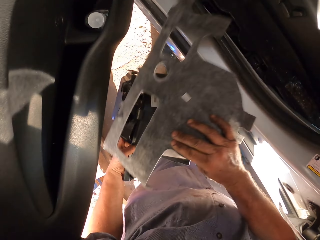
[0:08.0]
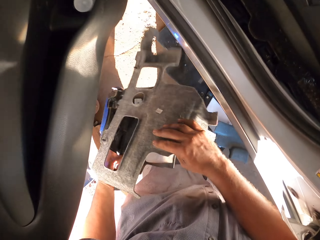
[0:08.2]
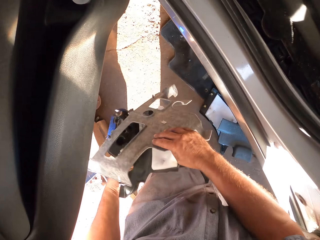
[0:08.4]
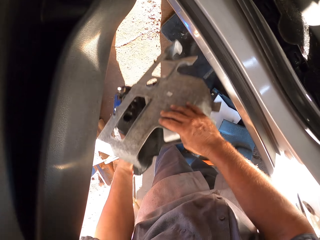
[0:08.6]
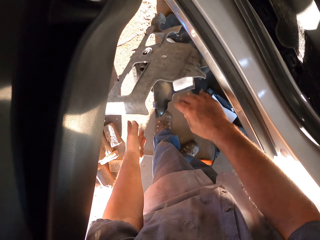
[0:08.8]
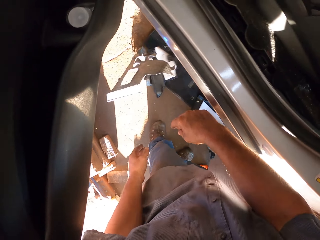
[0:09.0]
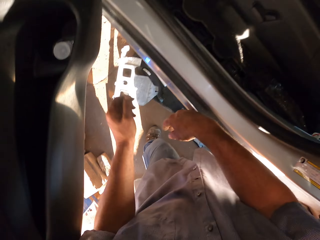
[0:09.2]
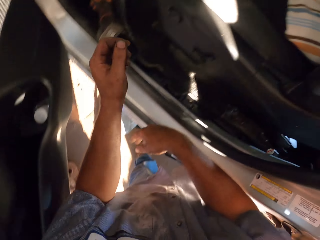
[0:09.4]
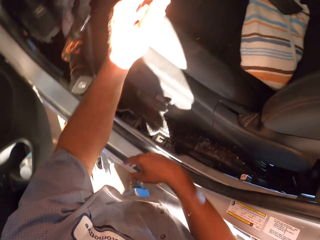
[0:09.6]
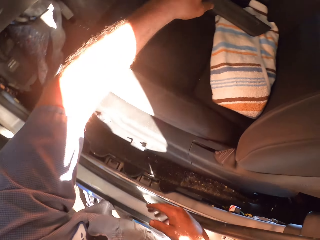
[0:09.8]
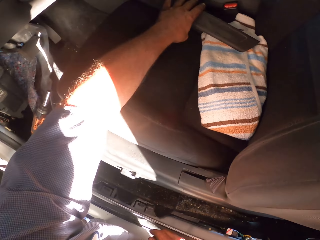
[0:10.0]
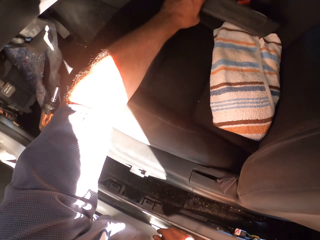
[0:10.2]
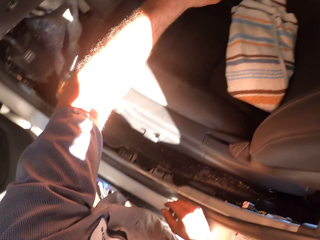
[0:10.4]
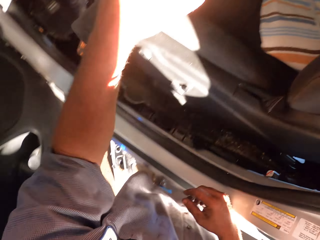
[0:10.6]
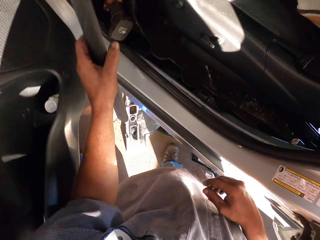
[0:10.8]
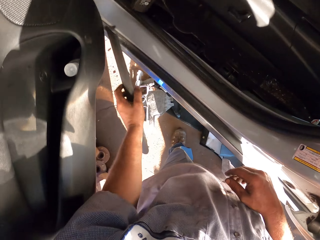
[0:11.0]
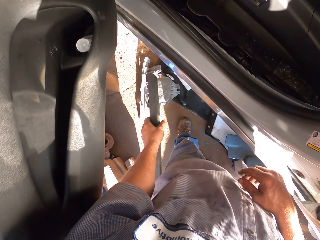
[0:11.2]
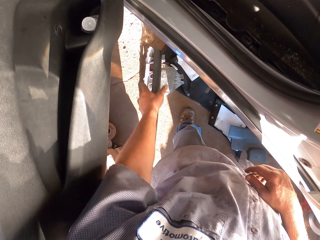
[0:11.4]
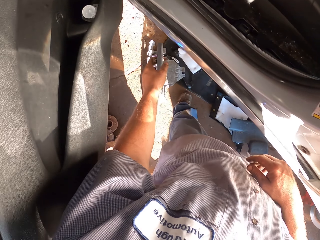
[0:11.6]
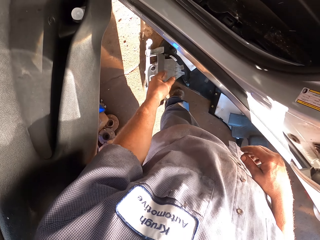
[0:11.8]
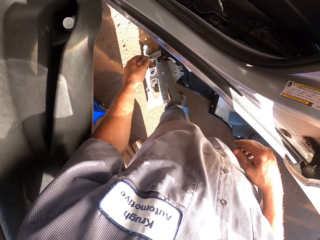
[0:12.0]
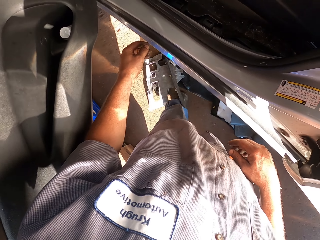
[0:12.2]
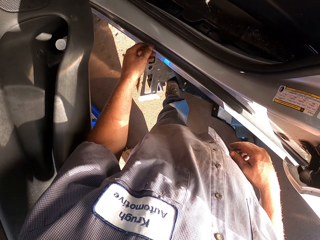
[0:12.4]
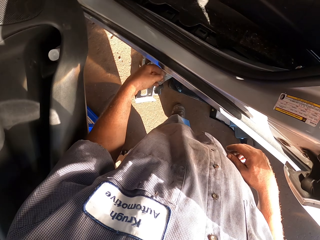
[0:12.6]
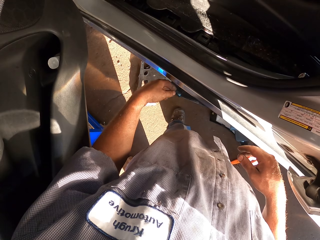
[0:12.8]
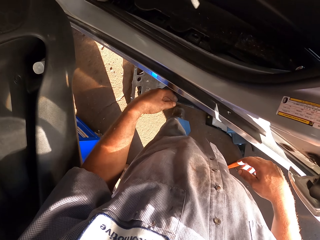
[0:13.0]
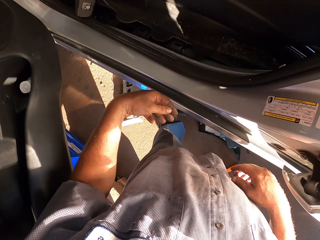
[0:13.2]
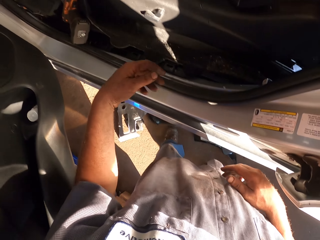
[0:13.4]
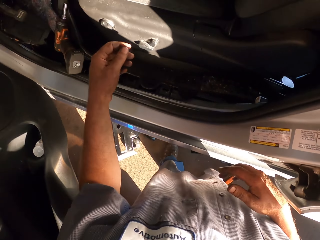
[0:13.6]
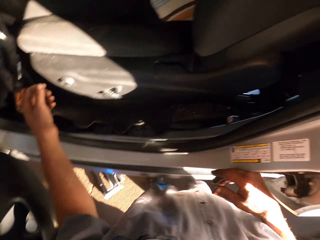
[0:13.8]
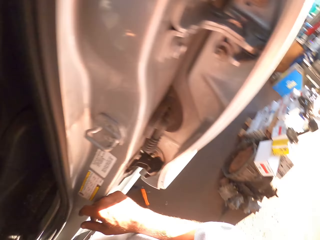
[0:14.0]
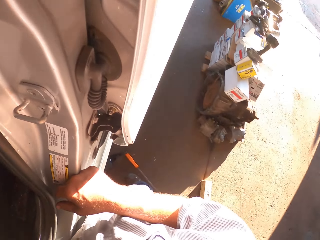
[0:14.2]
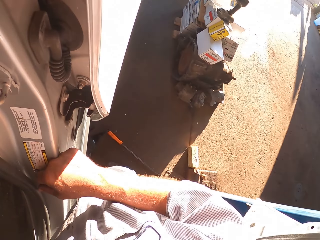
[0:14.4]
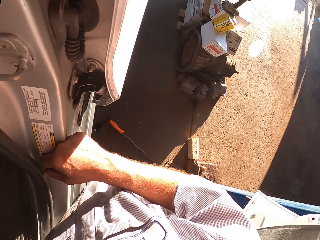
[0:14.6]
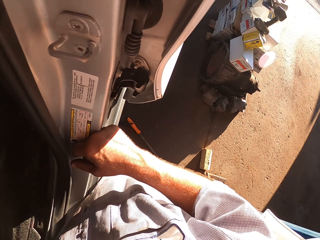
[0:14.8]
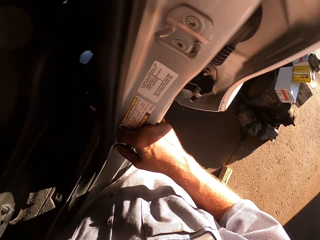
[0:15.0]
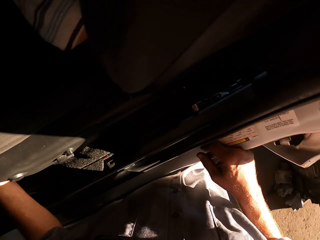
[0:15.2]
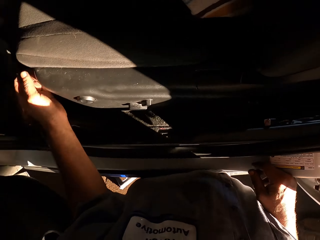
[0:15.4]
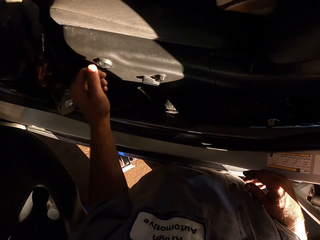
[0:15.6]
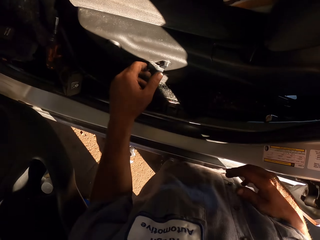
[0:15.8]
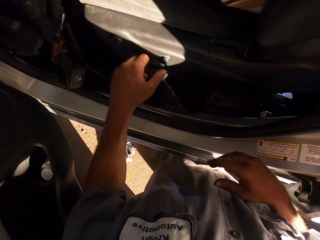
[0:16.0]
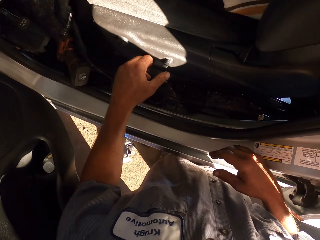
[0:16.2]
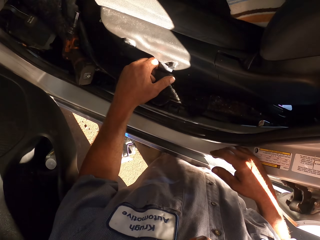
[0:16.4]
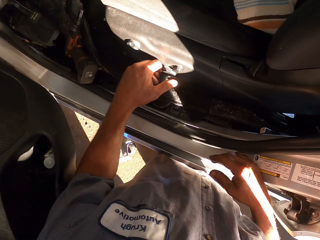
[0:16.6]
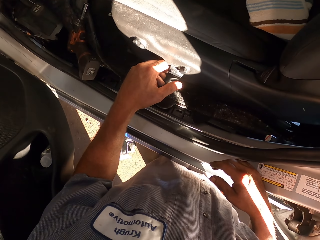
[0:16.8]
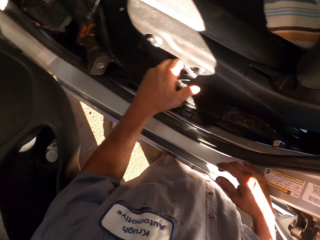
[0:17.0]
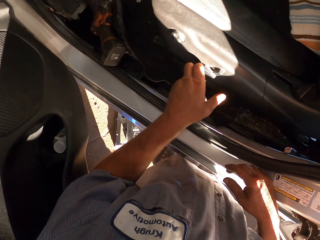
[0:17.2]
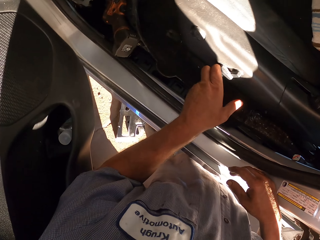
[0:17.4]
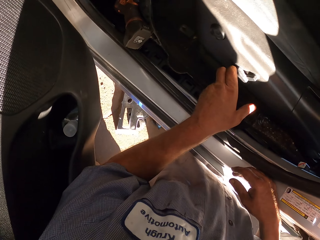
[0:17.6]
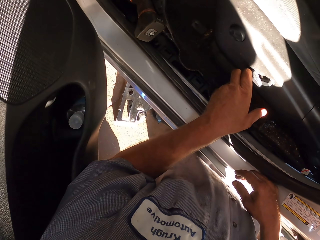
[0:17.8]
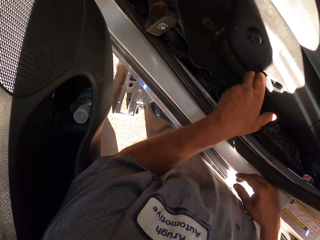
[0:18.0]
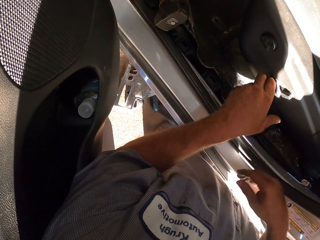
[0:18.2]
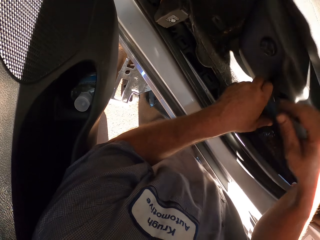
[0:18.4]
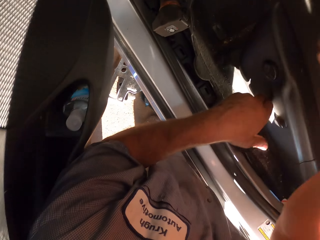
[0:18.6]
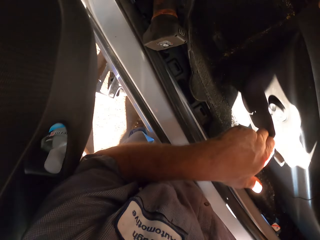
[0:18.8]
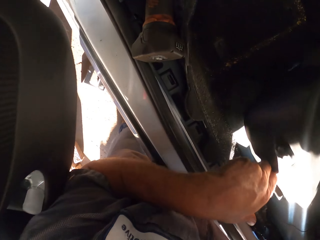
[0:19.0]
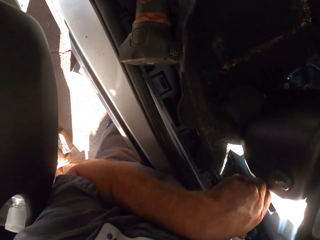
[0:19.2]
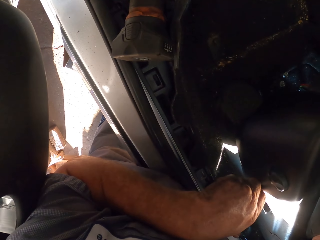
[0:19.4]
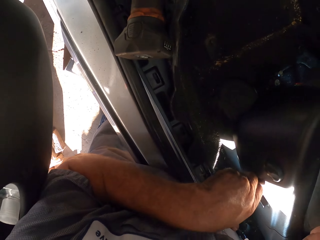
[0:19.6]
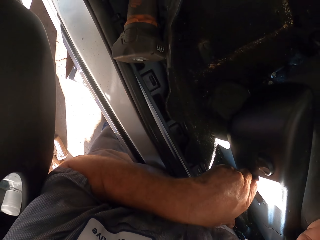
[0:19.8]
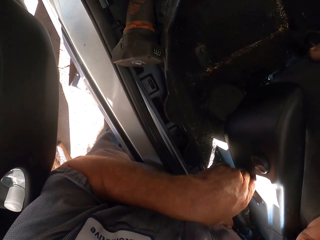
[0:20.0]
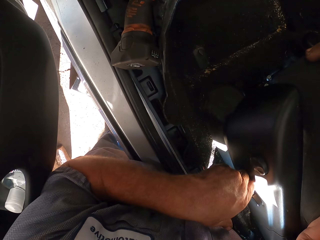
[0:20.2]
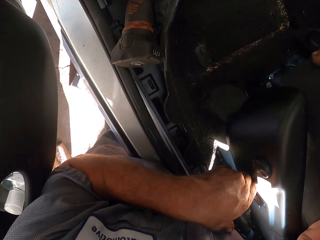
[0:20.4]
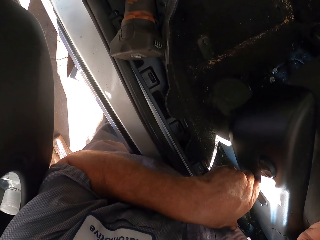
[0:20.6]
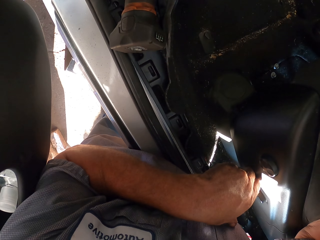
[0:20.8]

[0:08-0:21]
The camera wearer throws something to the floor. They pick up a rod. They pick dirt from the seat. They throw the rod to the floor. They look to the right side. They touch the bolt.

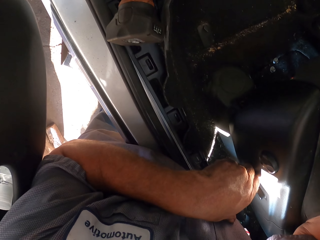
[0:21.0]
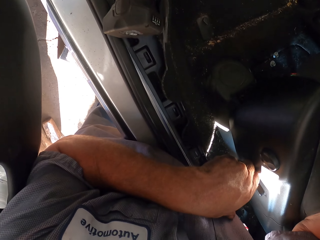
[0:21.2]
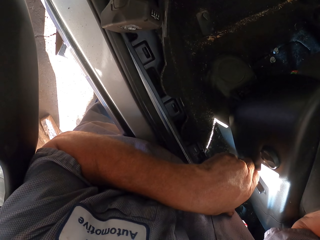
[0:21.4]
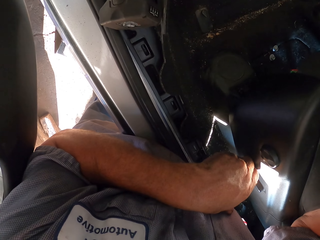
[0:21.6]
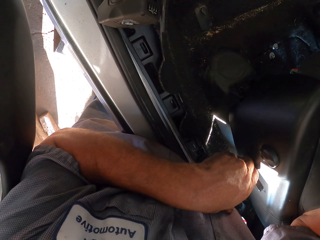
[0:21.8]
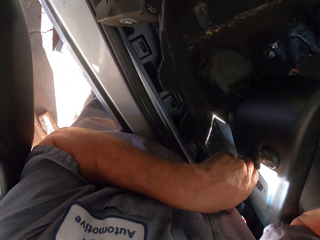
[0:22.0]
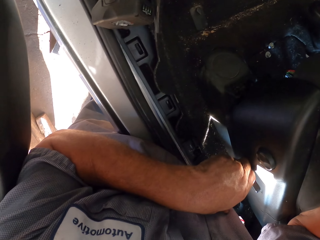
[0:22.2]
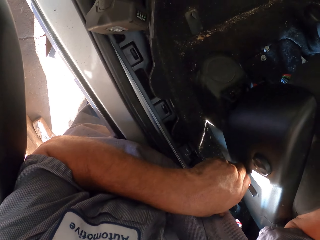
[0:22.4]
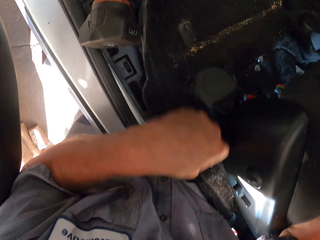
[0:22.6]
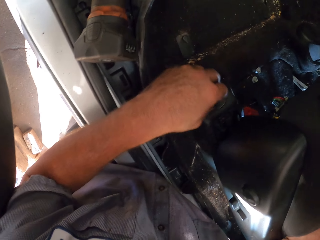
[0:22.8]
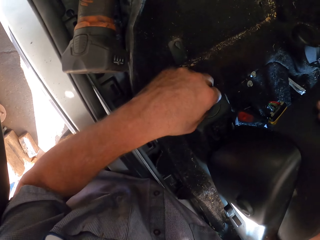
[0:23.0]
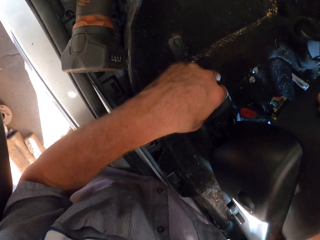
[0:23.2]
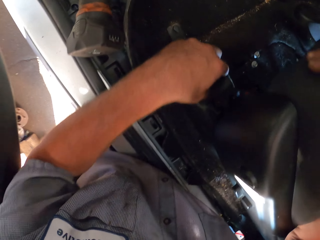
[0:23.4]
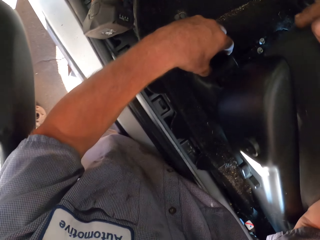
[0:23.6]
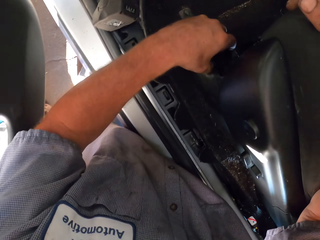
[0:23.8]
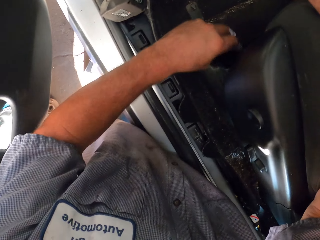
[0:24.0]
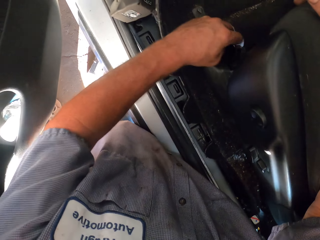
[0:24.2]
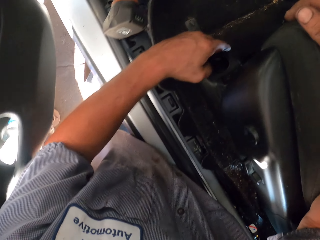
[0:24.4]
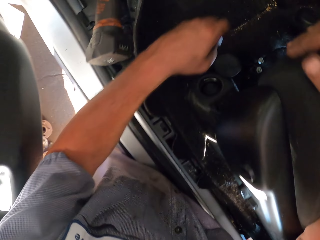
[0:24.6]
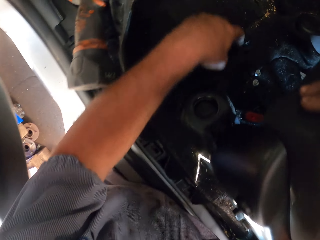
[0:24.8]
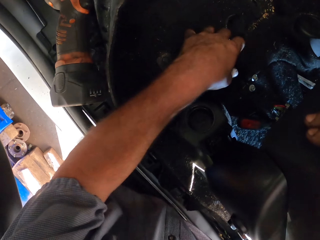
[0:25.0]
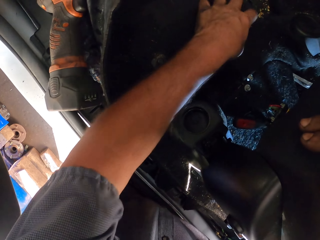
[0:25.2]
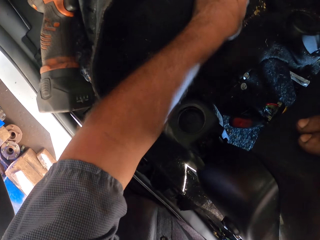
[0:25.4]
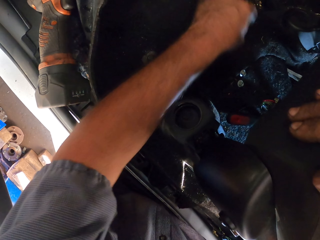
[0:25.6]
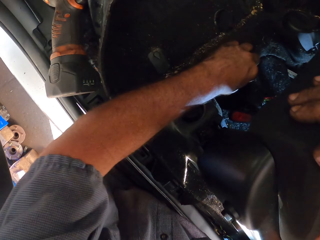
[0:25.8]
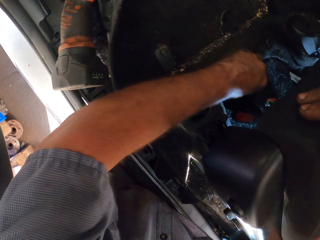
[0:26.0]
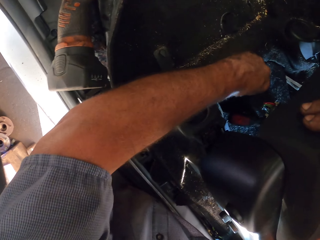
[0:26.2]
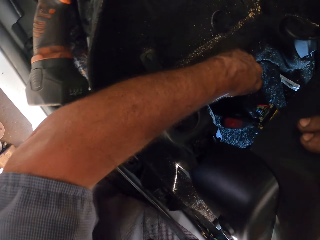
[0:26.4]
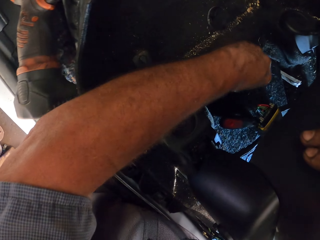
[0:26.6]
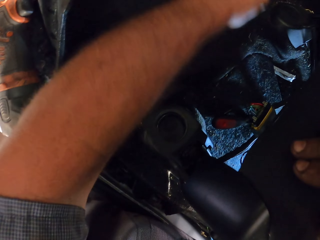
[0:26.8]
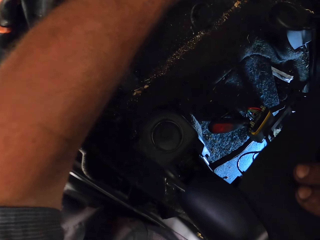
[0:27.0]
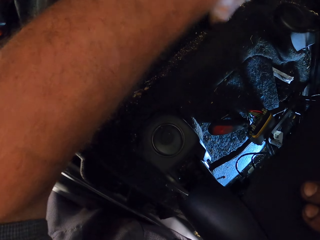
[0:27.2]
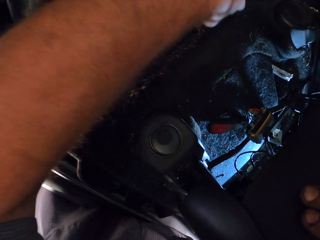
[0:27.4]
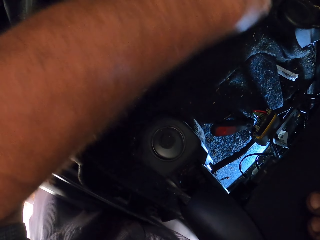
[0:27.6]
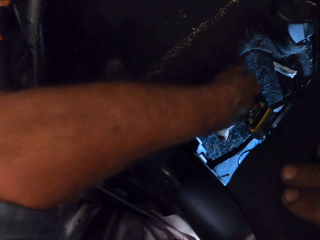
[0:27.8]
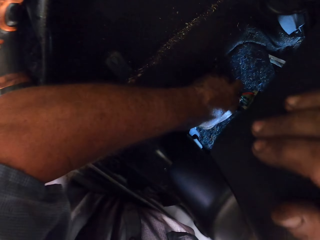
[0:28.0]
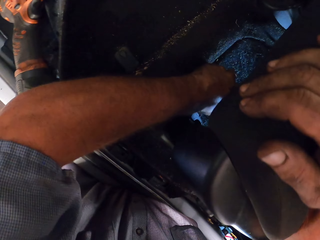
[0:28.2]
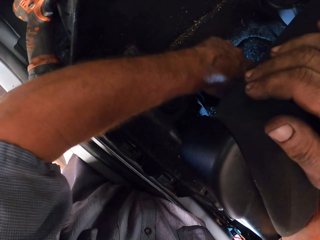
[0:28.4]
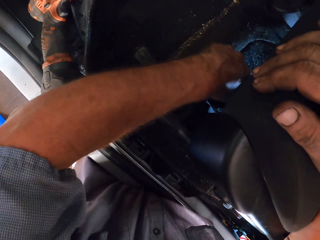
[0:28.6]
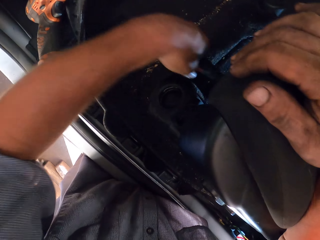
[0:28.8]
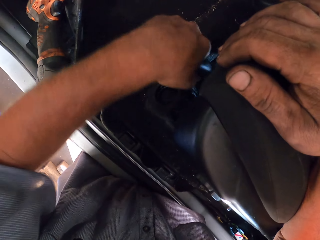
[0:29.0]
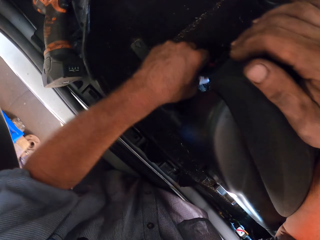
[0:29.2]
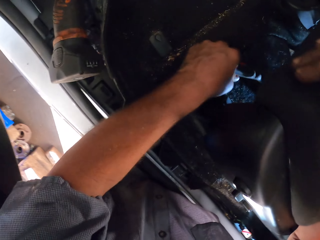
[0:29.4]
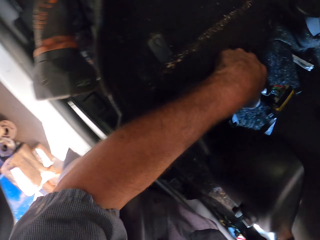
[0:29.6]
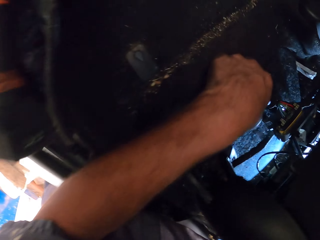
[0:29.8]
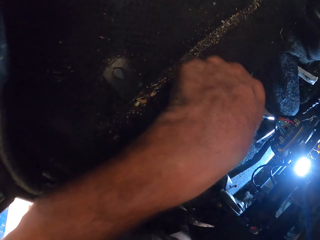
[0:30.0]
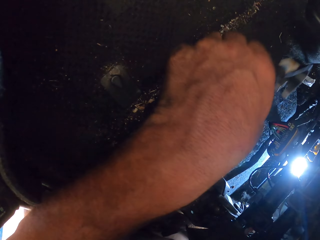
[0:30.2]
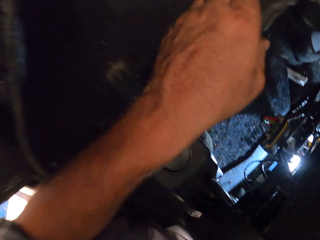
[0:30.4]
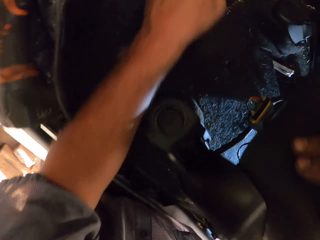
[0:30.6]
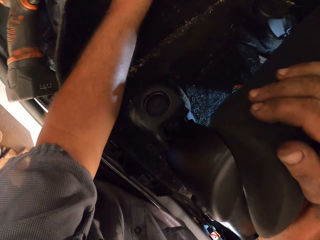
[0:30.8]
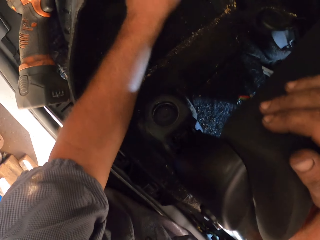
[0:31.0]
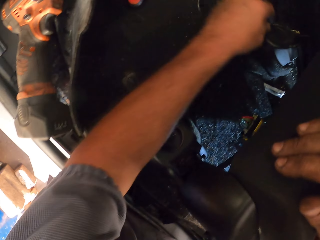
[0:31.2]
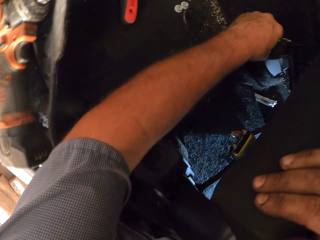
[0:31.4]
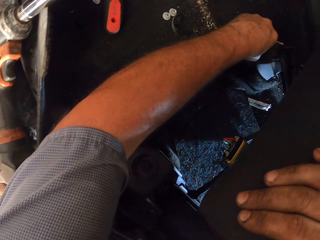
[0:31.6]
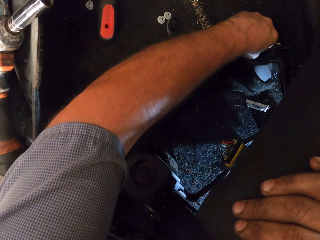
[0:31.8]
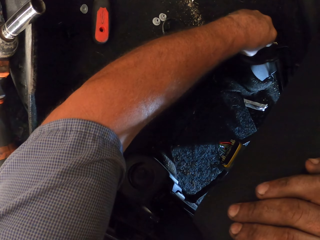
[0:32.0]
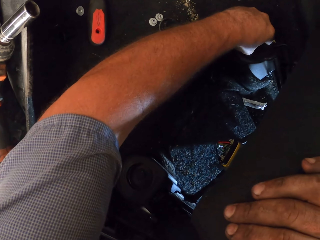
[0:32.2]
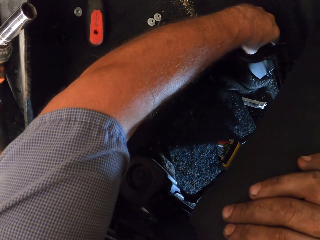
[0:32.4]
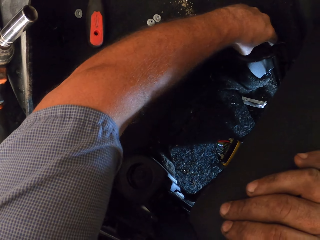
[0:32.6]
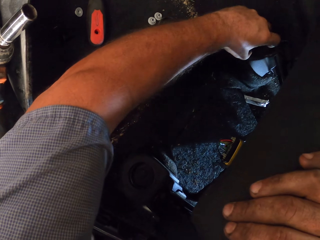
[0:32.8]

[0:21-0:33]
The camera wearer opens the lid. They pick something from under the seat. They pick something. They move something.
